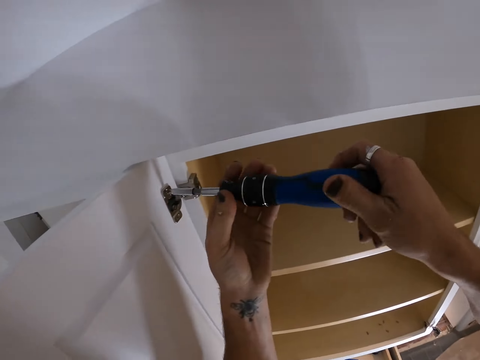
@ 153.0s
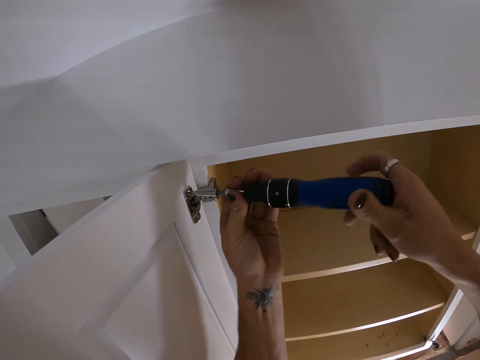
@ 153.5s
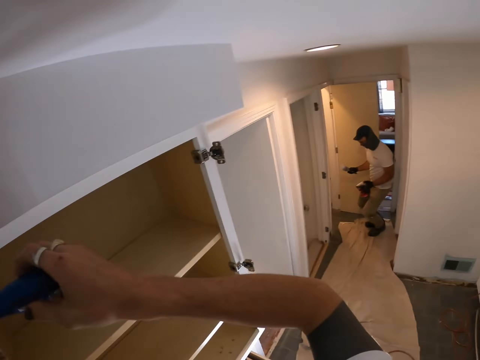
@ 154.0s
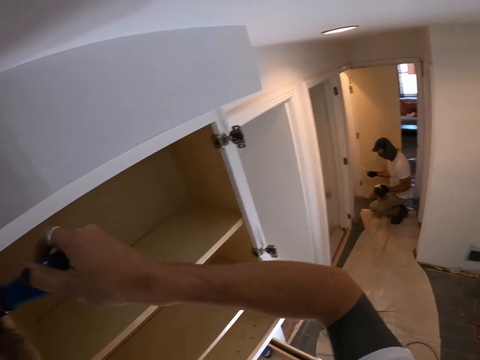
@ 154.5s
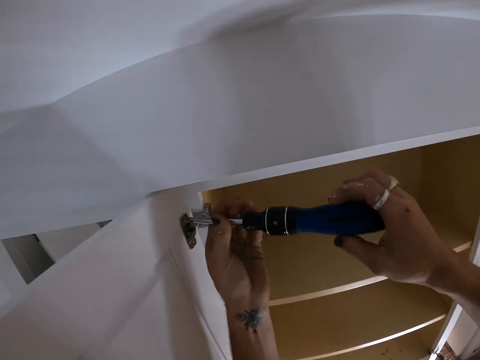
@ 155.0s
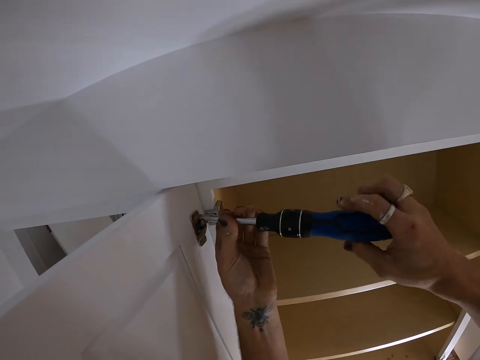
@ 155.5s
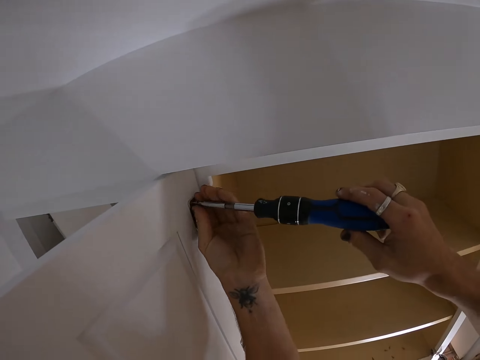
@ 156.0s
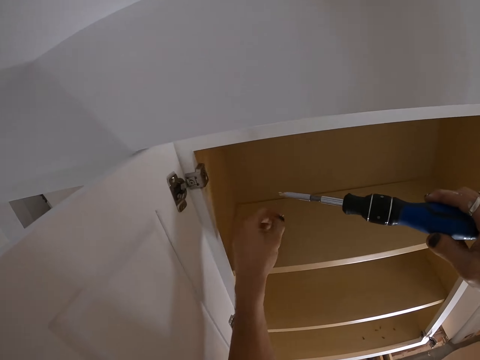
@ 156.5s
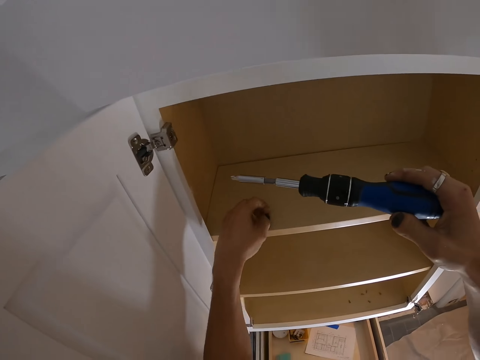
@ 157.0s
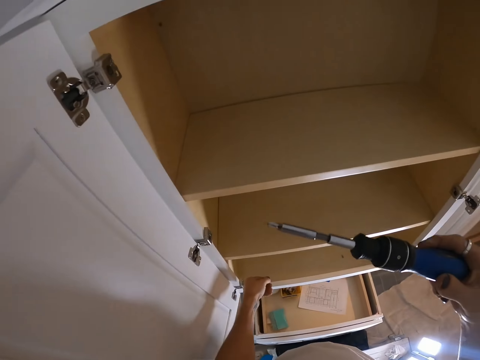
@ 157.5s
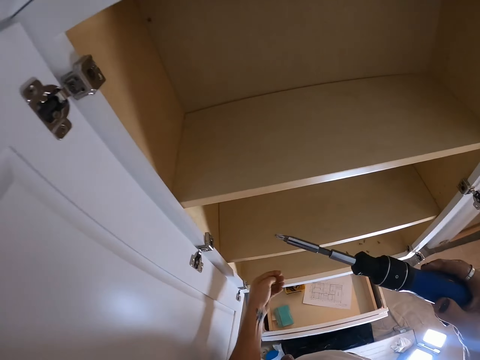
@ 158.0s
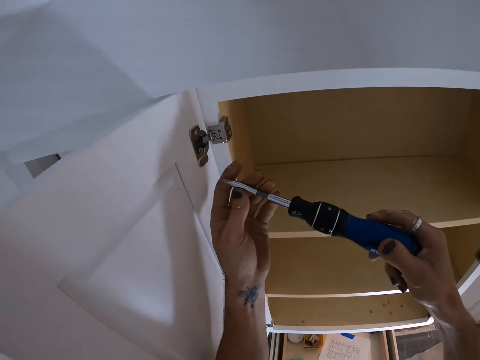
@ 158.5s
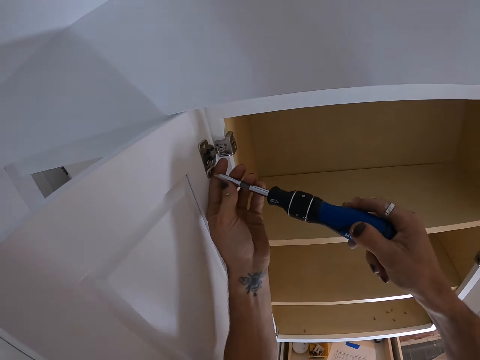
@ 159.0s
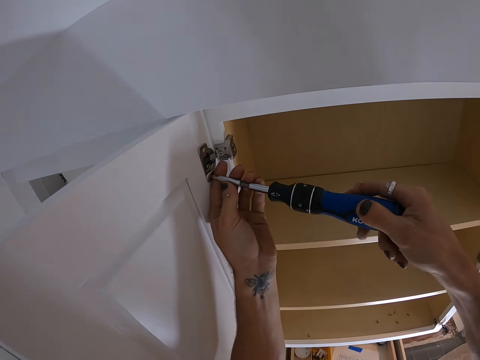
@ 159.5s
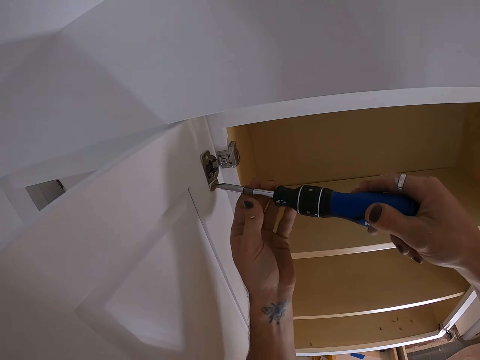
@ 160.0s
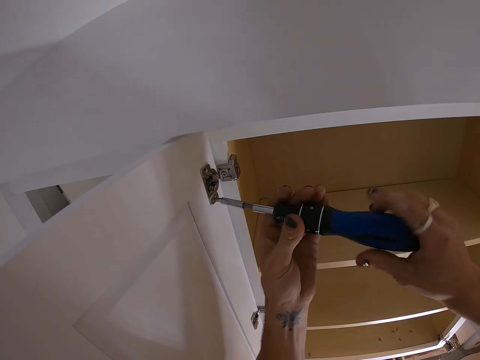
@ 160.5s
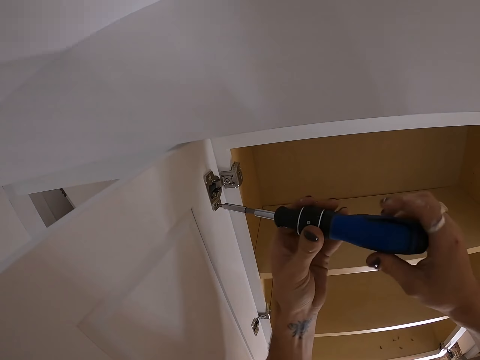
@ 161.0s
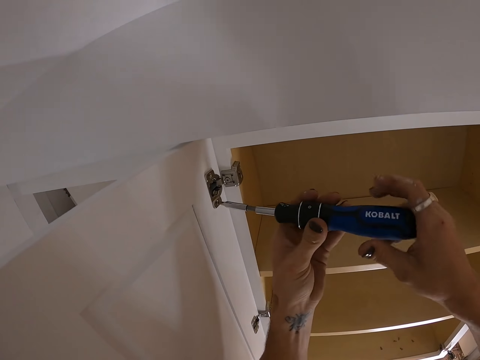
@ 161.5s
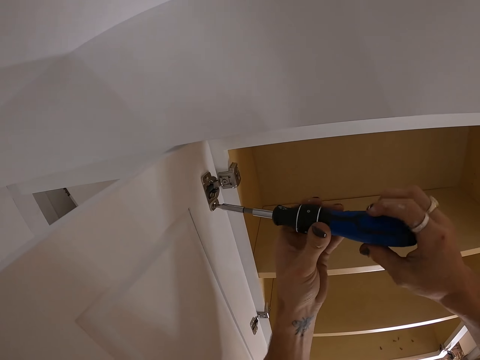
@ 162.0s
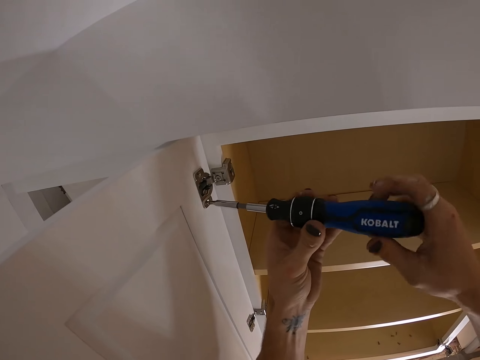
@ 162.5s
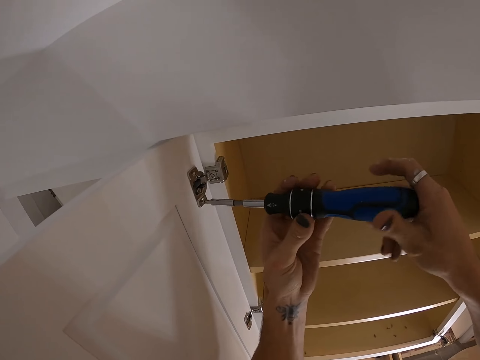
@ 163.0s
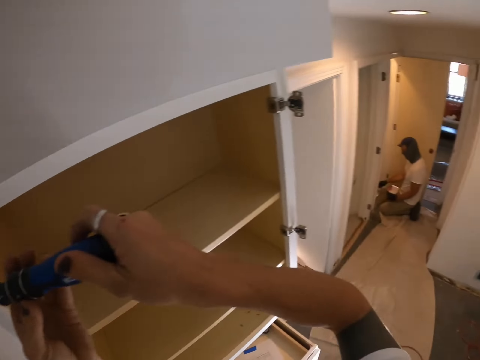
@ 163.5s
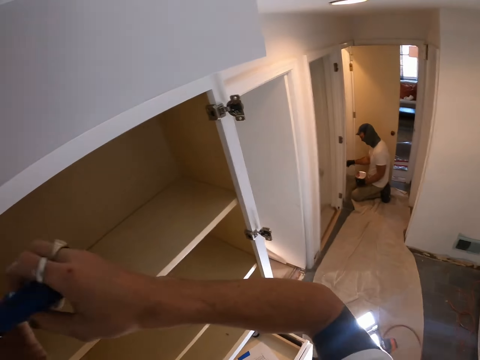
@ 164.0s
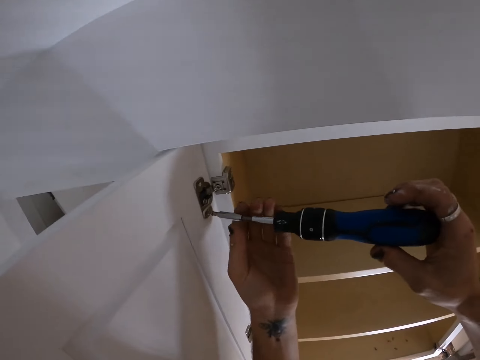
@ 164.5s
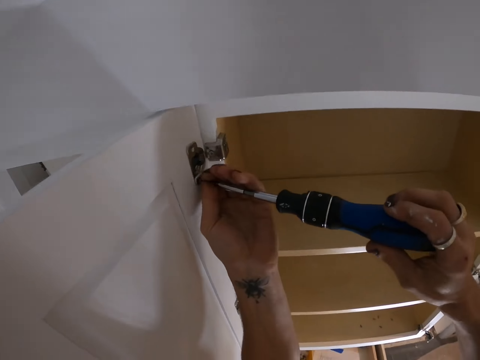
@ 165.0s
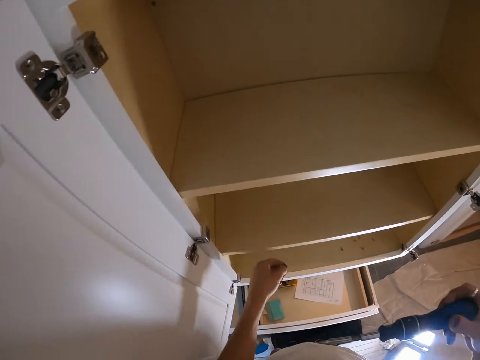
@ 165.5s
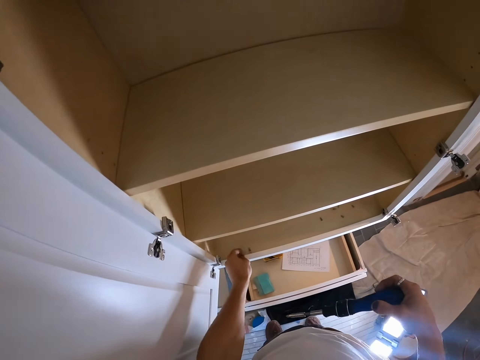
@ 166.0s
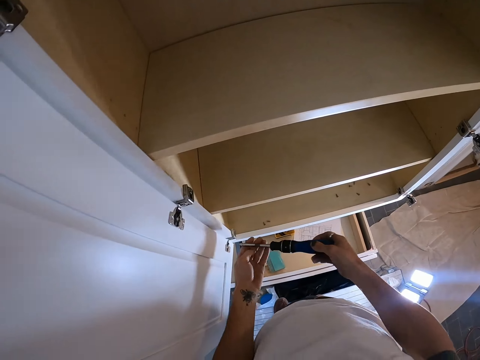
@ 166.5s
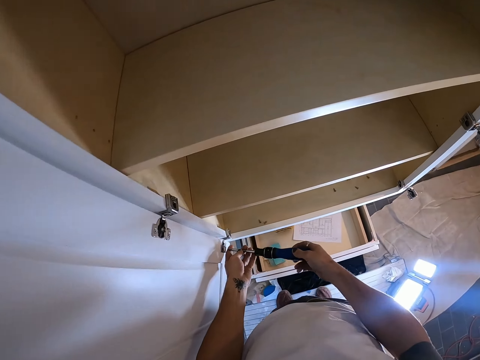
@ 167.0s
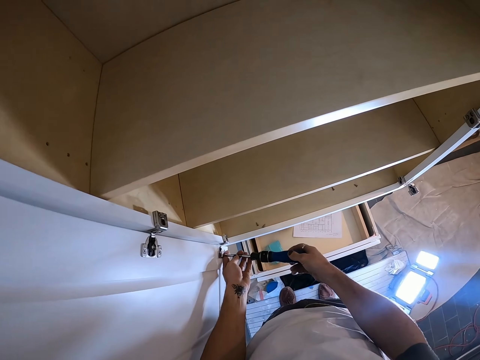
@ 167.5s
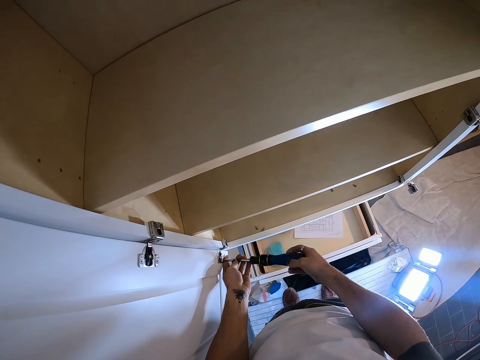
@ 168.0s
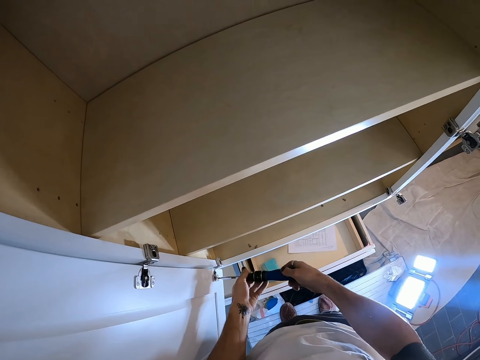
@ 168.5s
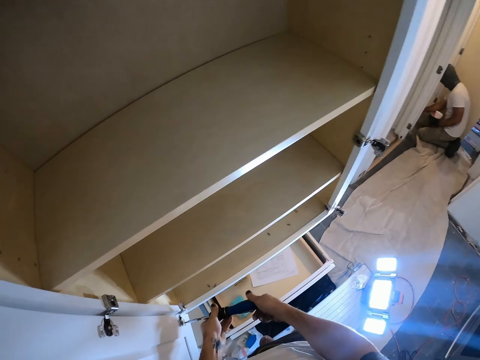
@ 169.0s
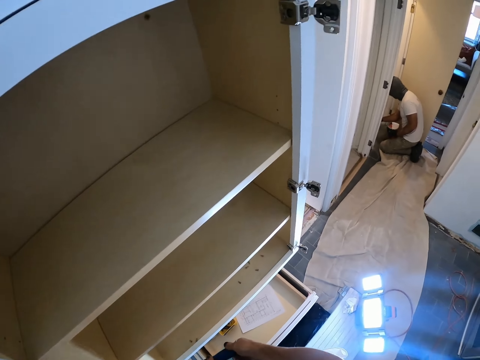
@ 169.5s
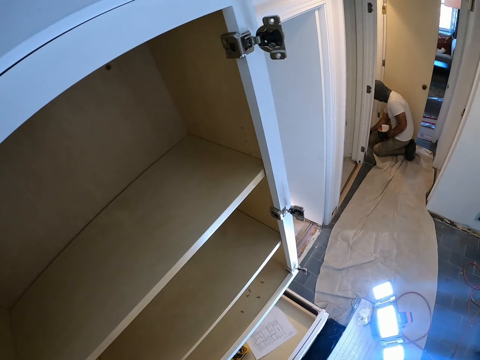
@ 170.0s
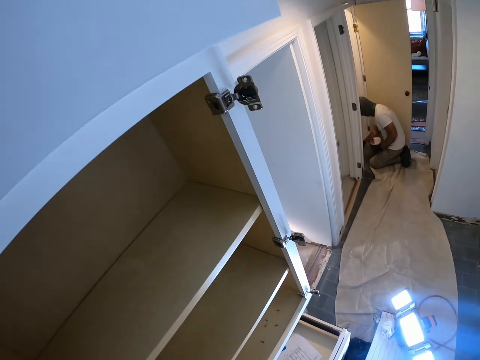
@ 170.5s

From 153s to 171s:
A man squats. The camera wearer picks up the screw. They touch the cabinet. They put the screw in the cabinet. They hold the screwdriver with both hands. They put the screwdriver in a screw. They loosen the screw with the screwdriver. The man paints the wall with the paintbrush. The camera wearer picks up the screw. They put the screw in the cabinet. They hold the screwdriver with both hands. They put the screwdriver in a screw. They loosen the screw with the screwdriver. They look around.

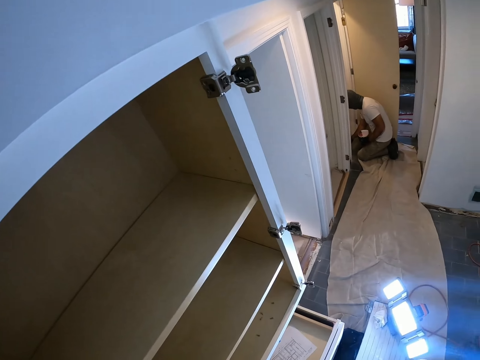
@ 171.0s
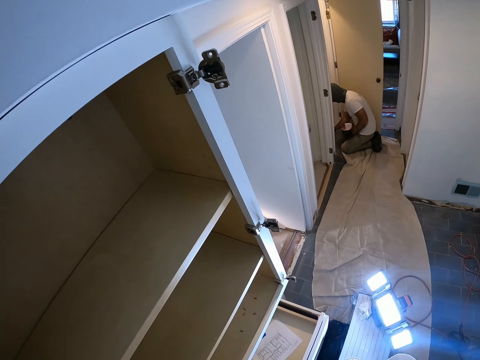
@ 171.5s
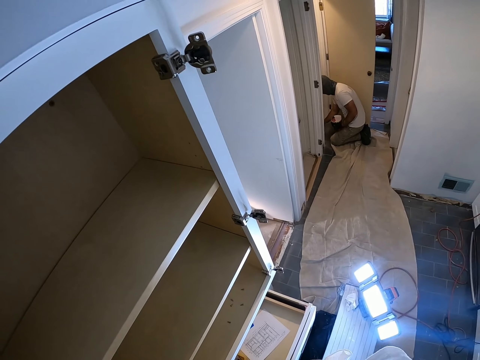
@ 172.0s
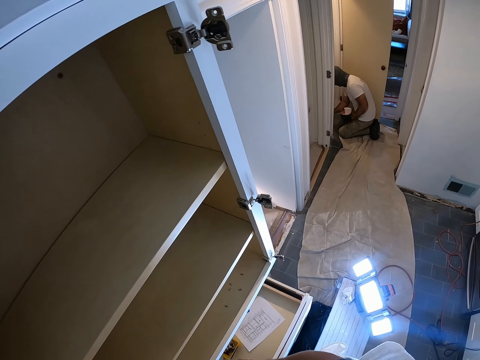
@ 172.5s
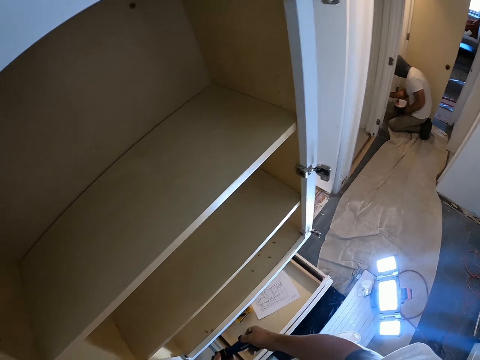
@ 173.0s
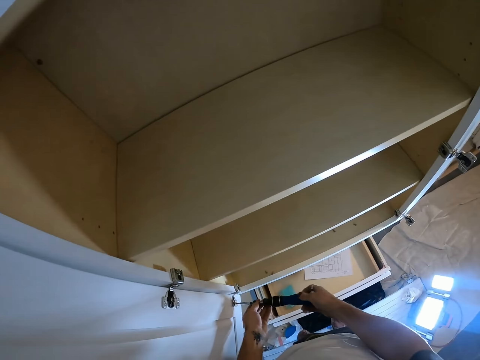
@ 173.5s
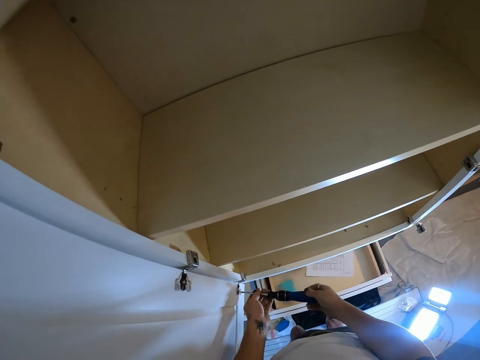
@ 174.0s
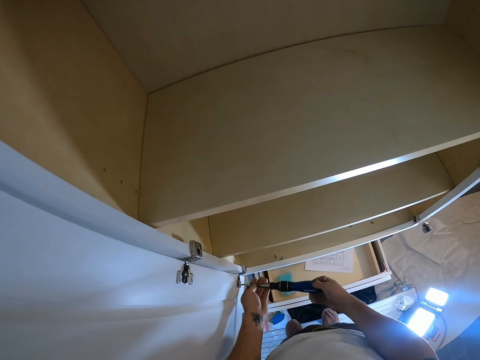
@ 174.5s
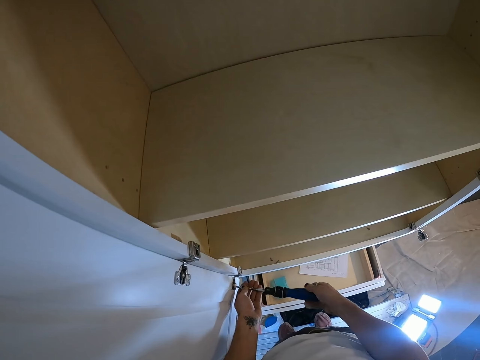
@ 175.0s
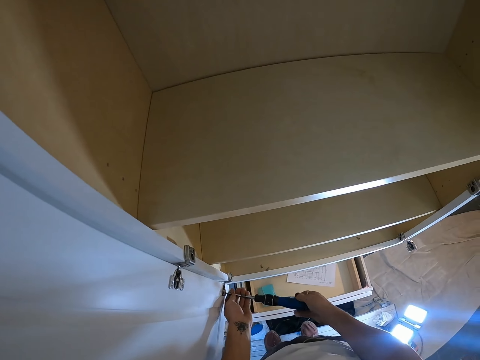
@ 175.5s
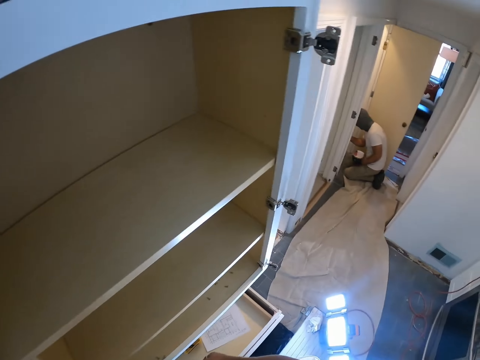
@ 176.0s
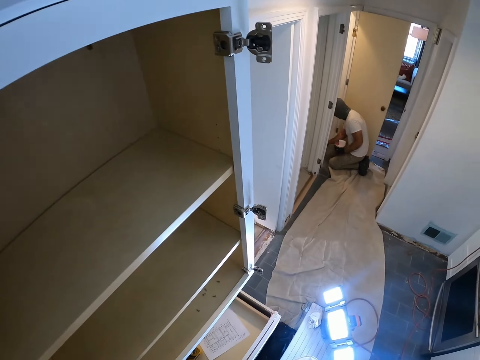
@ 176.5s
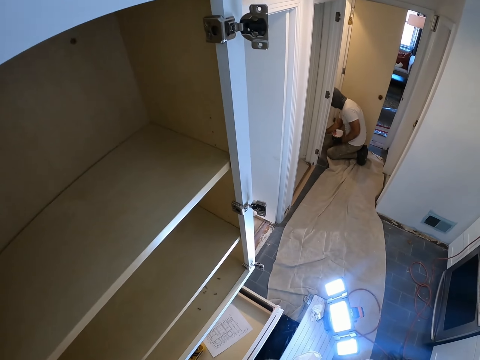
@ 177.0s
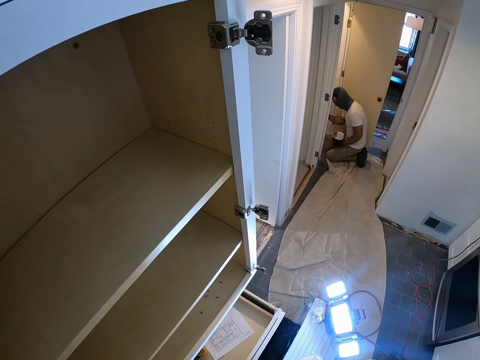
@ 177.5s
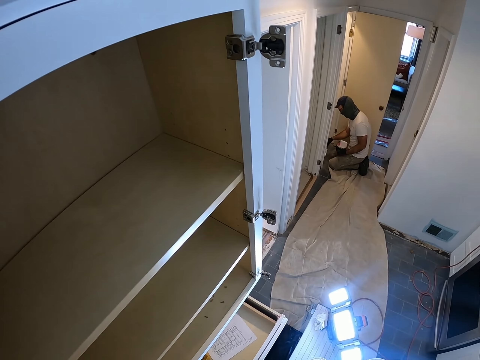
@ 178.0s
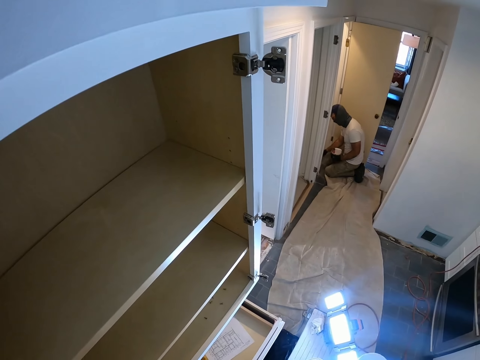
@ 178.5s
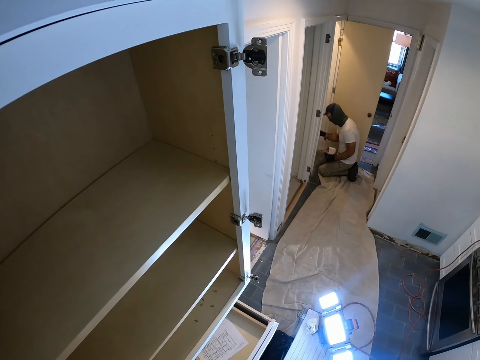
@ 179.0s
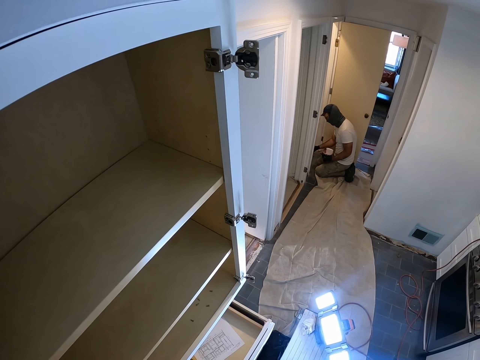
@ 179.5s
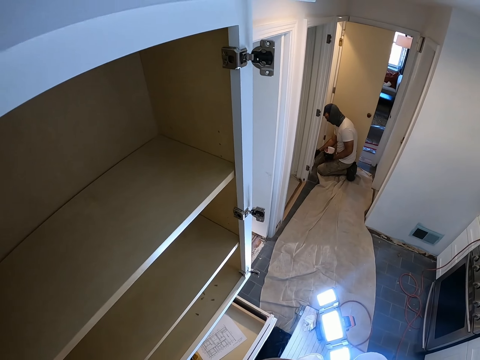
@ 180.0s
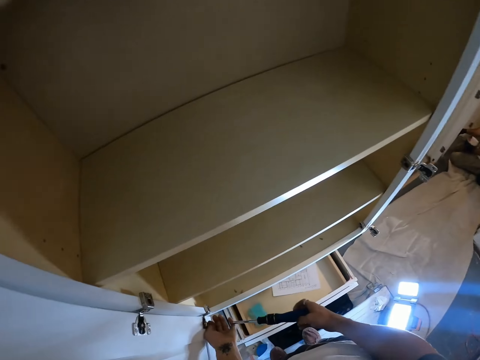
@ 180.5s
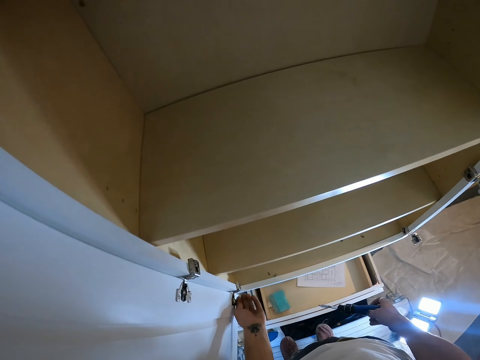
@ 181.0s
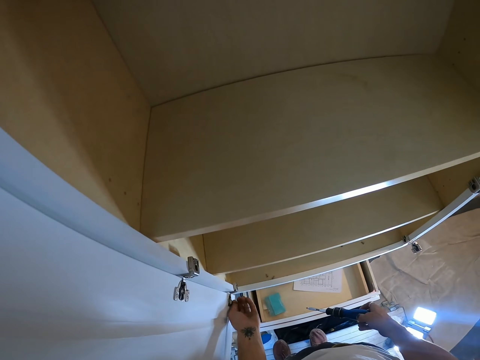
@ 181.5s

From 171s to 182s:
The camera wearer picks up the screw.
